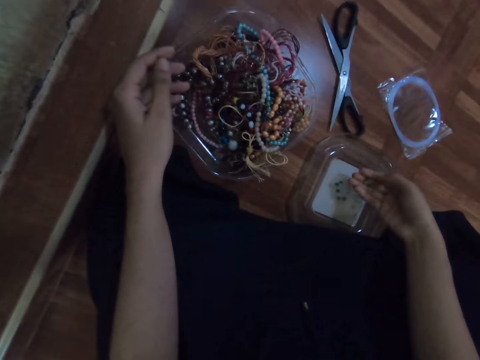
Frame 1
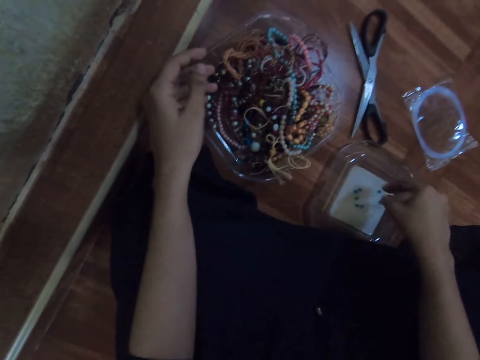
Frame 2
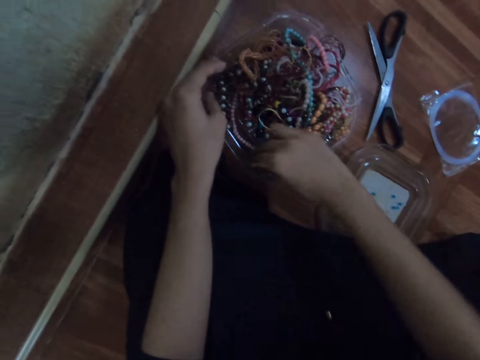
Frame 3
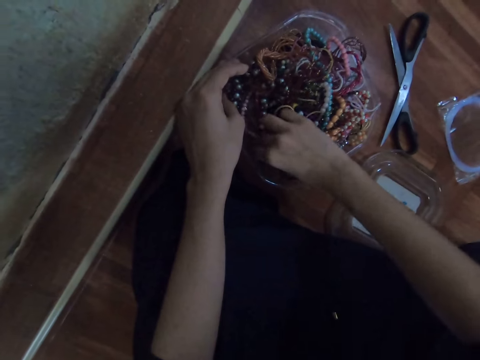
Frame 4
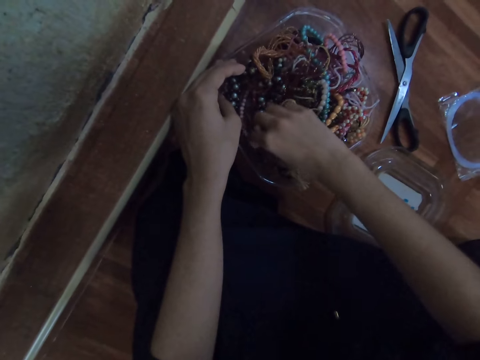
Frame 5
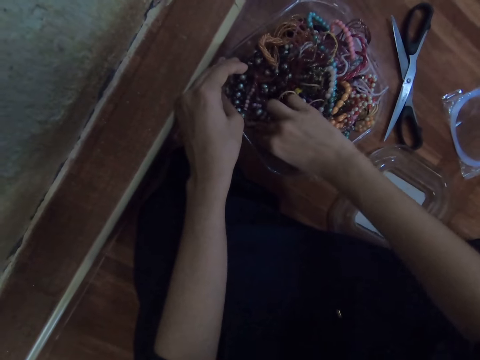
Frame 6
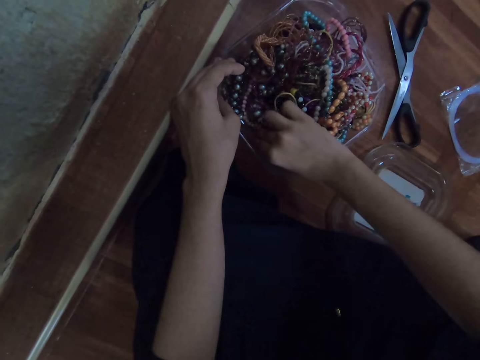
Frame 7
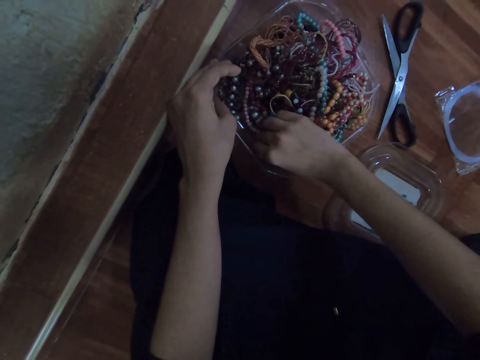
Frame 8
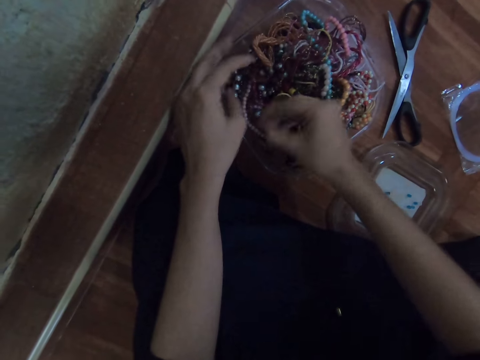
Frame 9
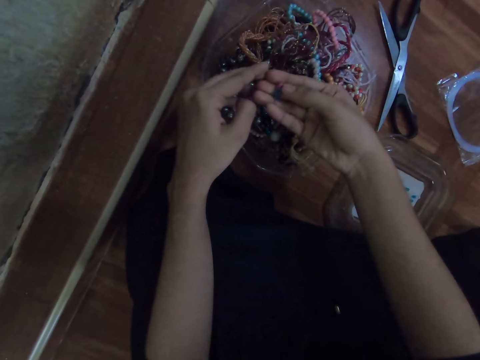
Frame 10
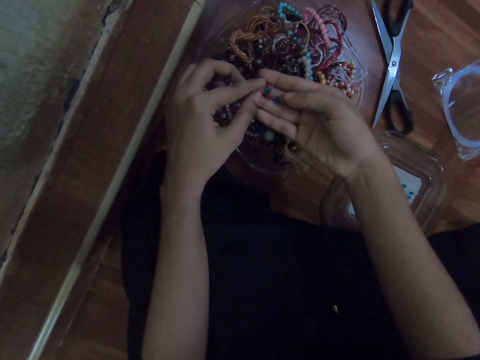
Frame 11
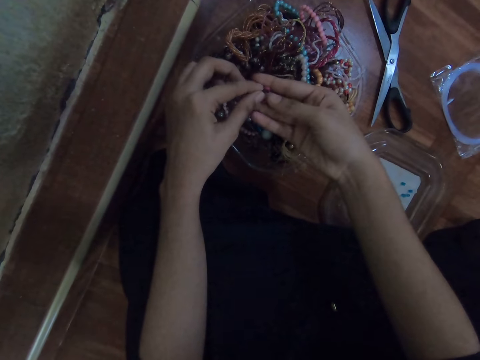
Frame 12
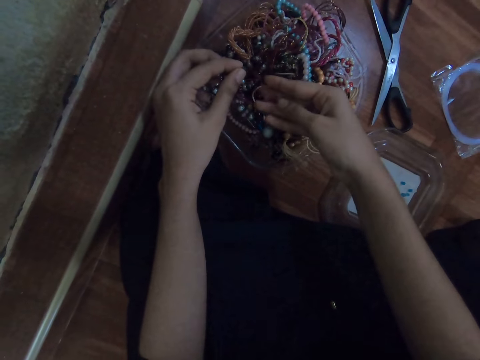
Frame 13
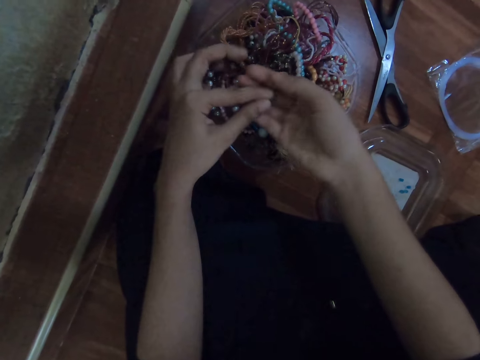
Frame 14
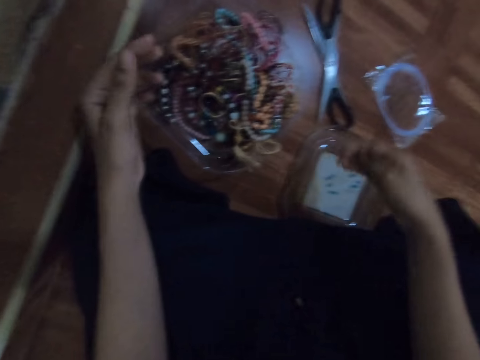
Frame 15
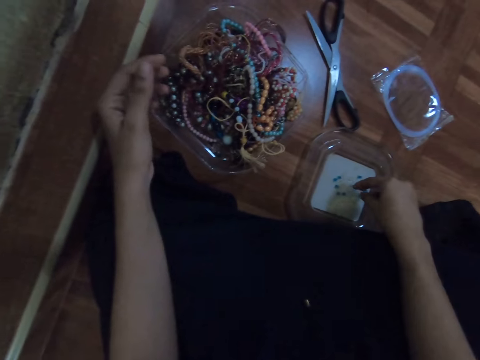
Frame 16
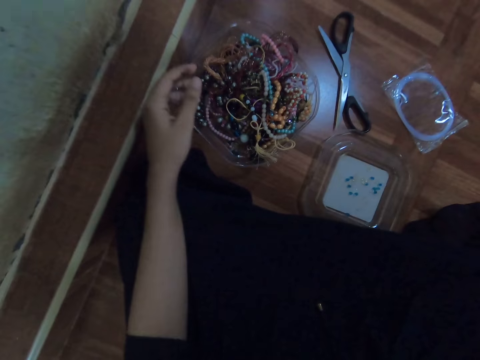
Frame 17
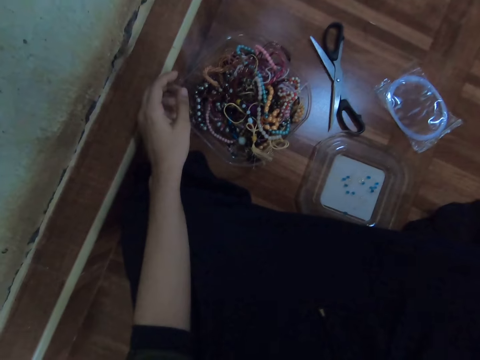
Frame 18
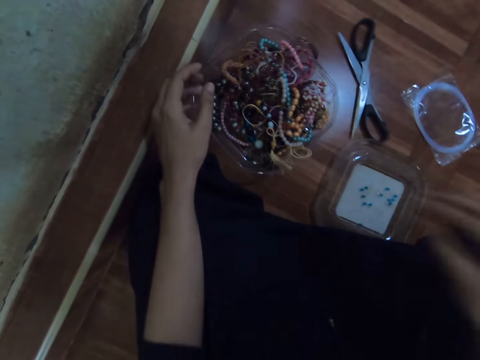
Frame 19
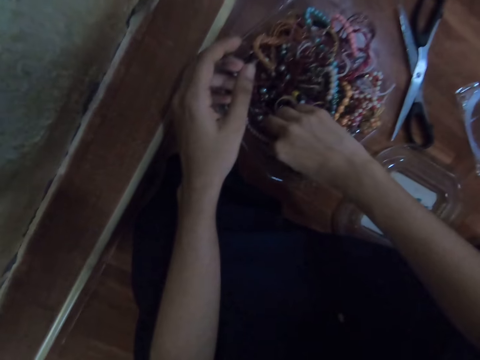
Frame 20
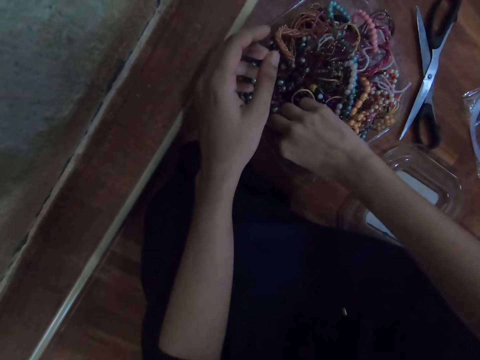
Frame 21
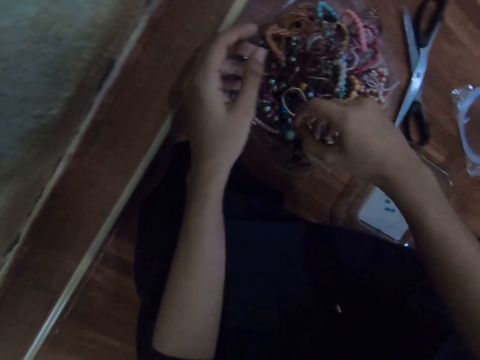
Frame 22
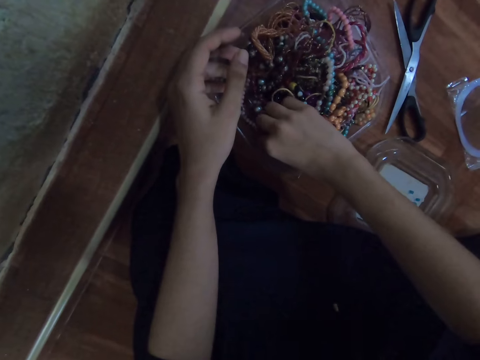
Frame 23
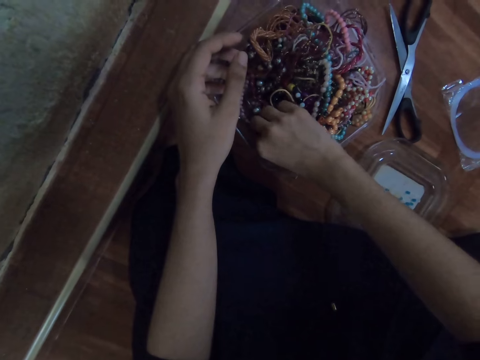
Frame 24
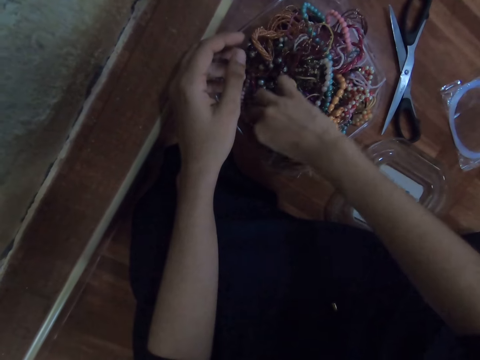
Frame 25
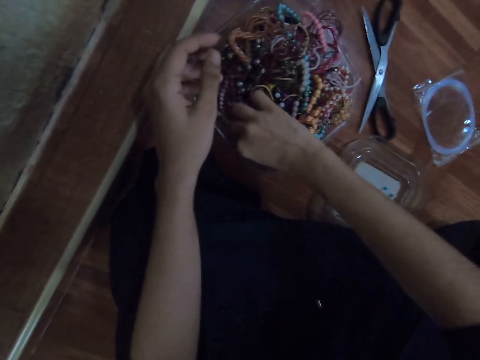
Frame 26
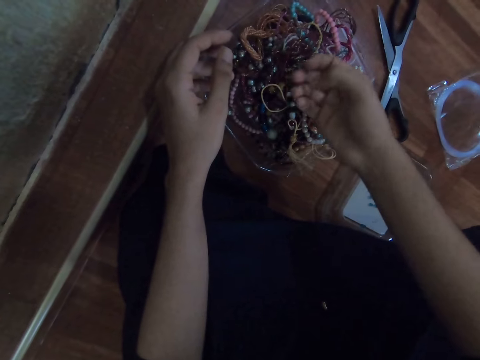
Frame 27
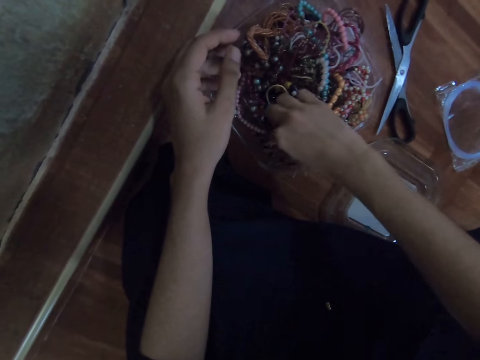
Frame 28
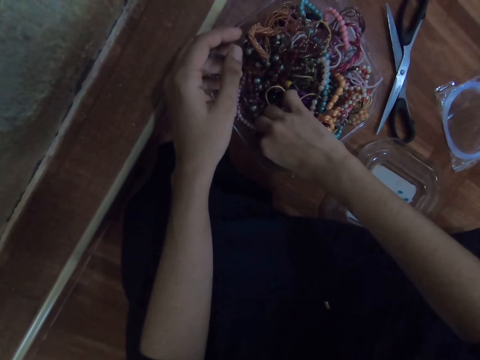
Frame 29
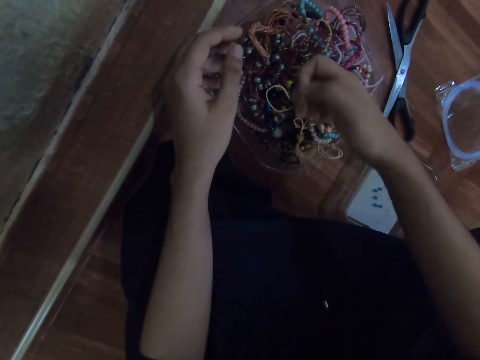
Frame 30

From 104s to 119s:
The camera wearer drops the beads on the plastic lid with her right hand. She picks some beads from the container with her right hand. She passes the beads from her right hand to her left hand. She drops the beads in the container with her right hand. She passes the beads from her left hand to her right hand. She drops the beads on the plastic lid with her right hand. She picks some beads from the container with her right hand.

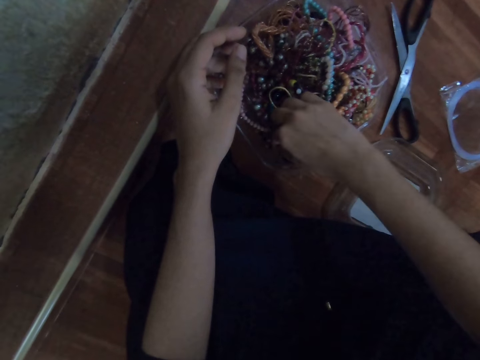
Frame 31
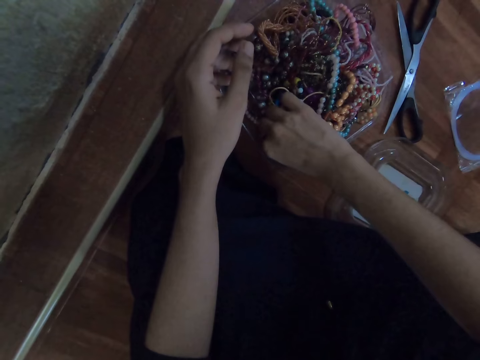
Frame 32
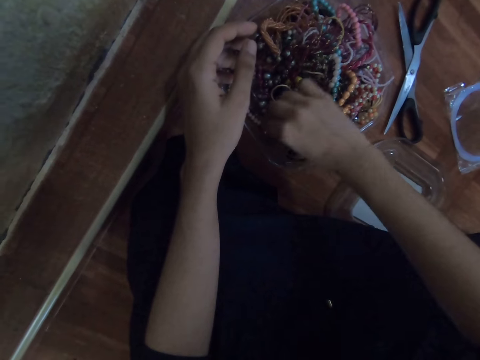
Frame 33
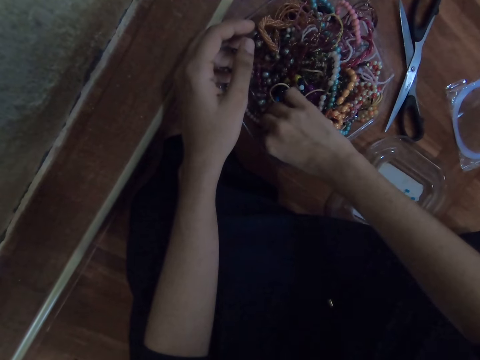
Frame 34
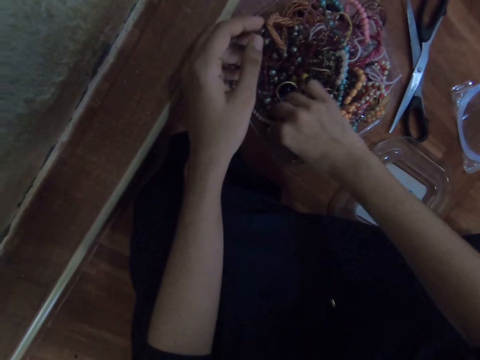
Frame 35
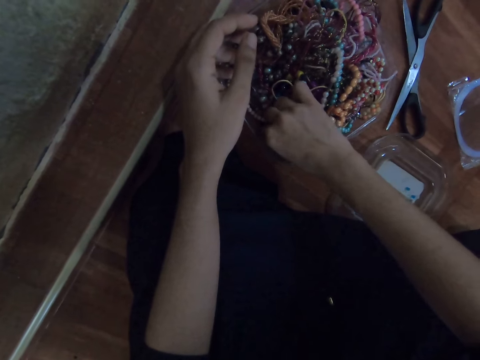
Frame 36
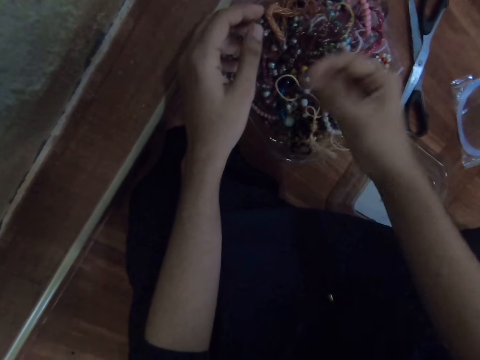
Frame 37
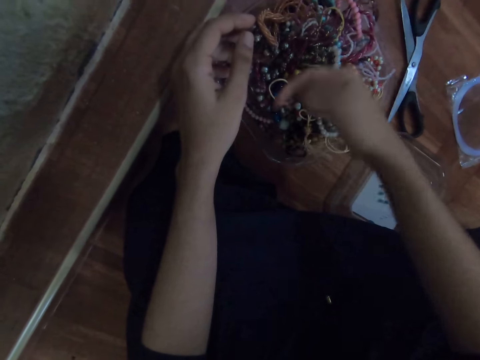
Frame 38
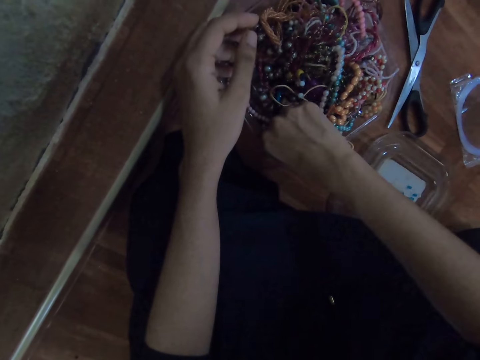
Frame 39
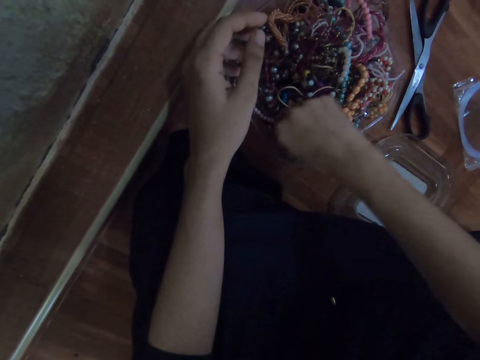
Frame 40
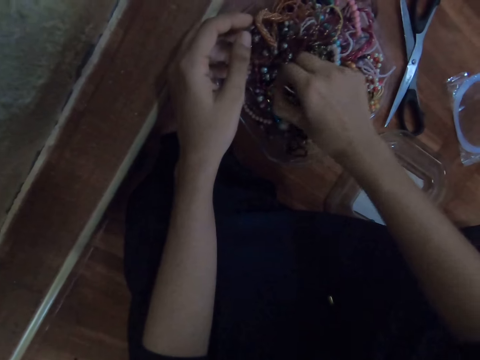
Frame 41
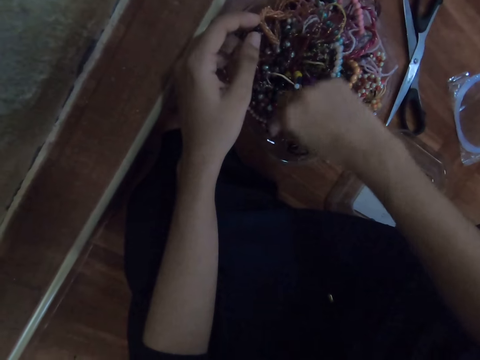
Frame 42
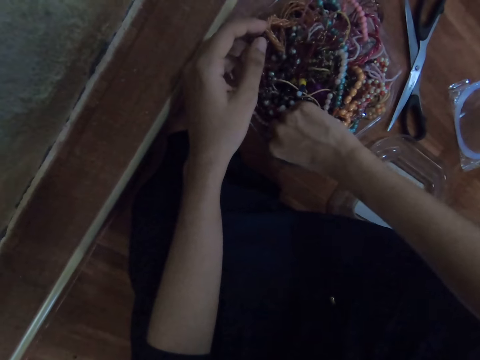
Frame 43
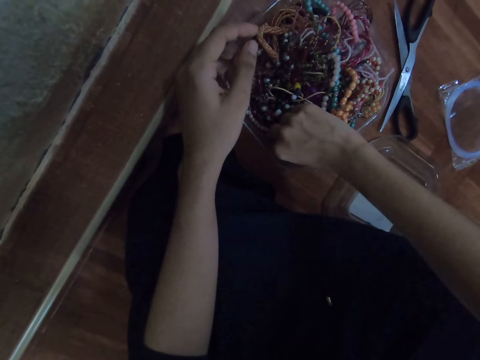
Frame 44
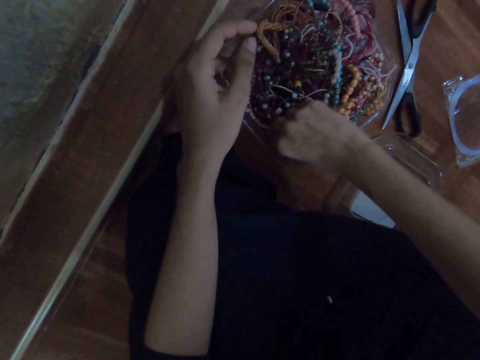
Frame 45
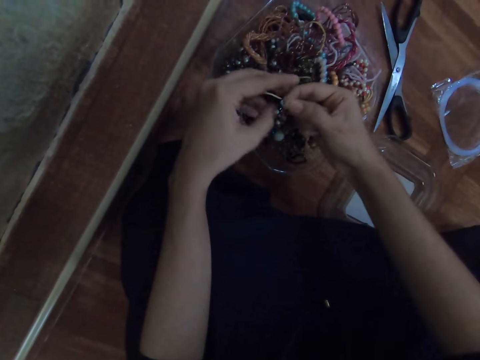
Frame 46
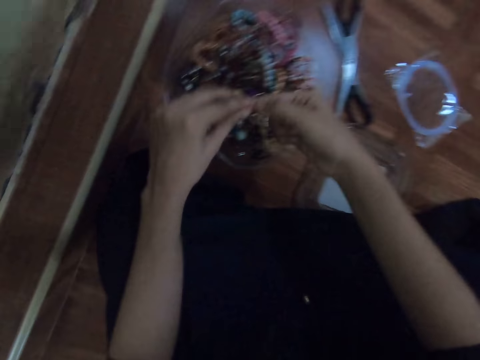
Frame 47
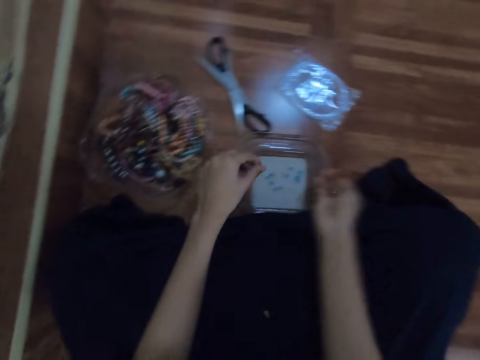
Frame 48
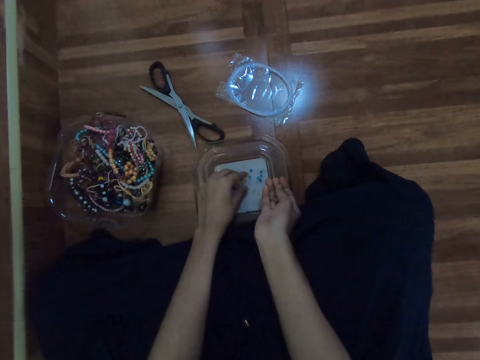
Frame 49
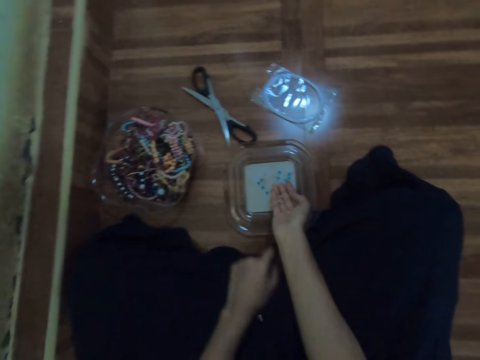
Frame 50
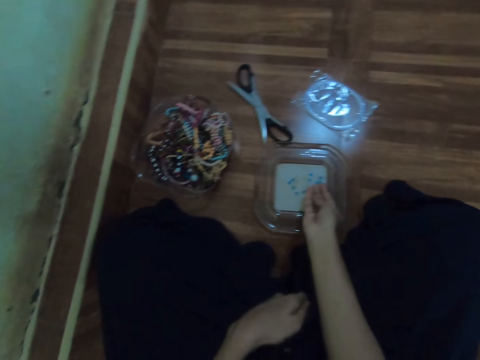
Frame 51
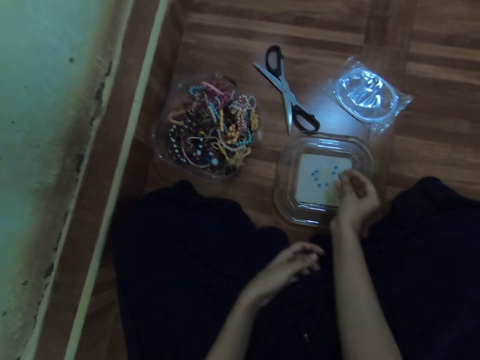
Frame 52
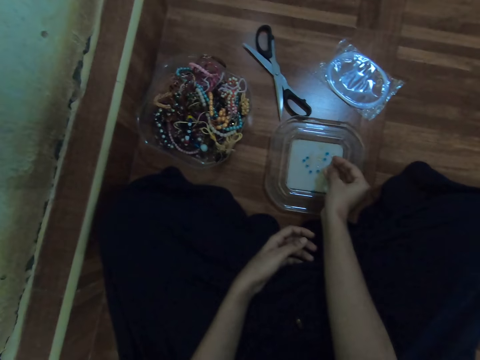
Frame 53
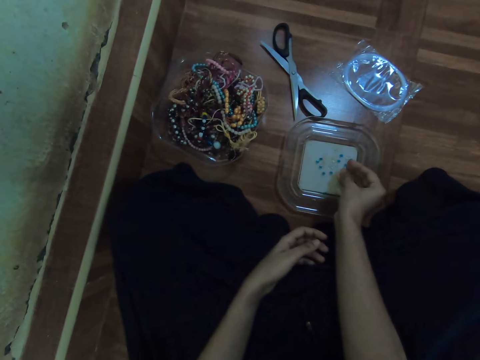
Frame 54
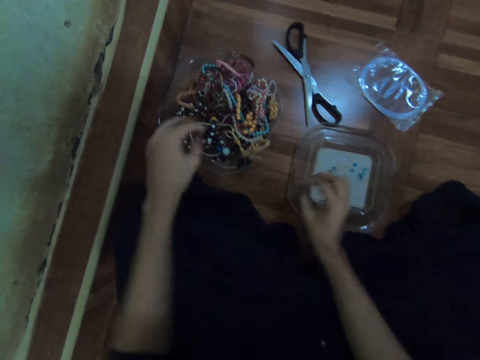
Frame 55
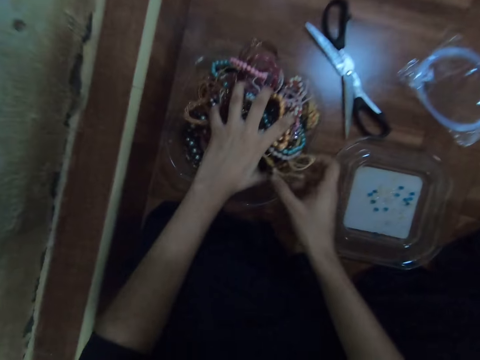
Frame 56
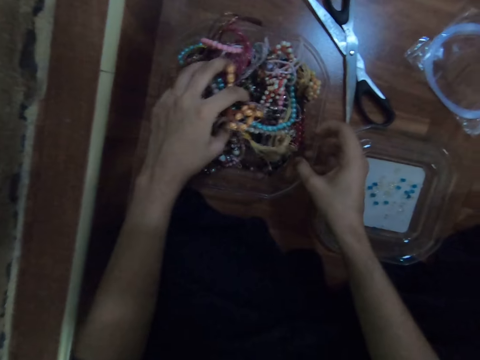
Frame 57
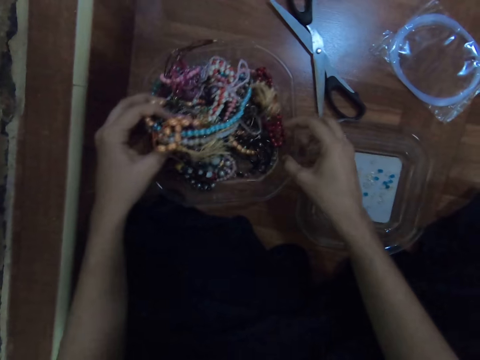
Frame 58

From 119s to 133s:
The camera wearer passes the beads from her right hand to her left hand. She drops the beads on the plastic lid with her left hand. She searches through the bead container with her left hand.
